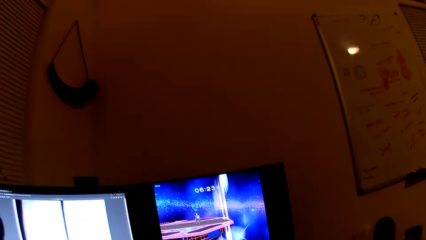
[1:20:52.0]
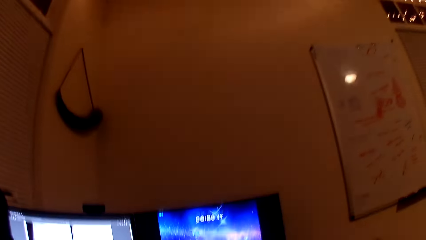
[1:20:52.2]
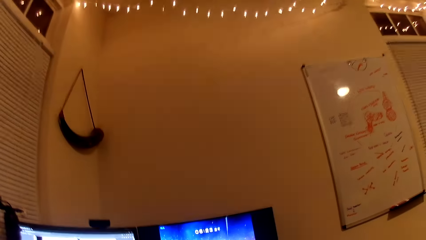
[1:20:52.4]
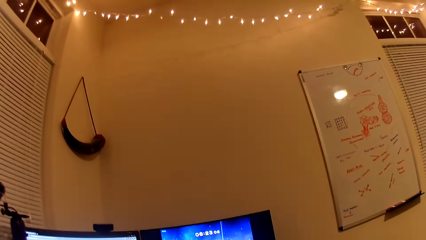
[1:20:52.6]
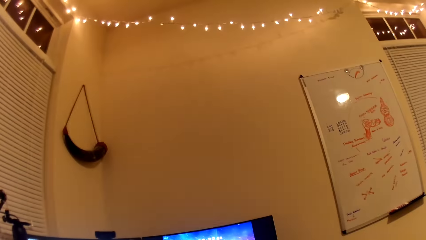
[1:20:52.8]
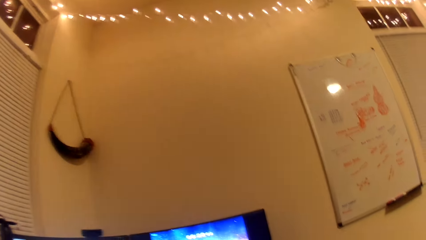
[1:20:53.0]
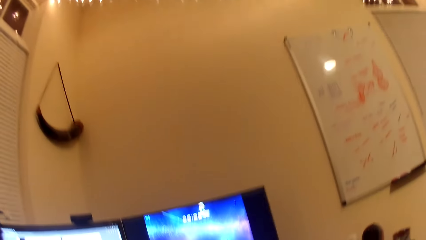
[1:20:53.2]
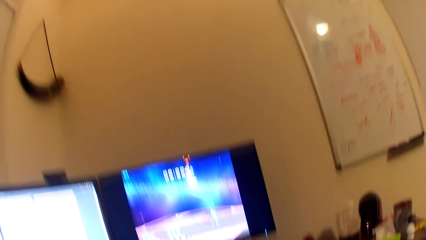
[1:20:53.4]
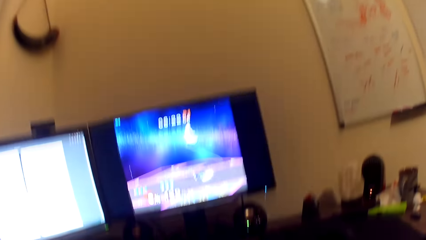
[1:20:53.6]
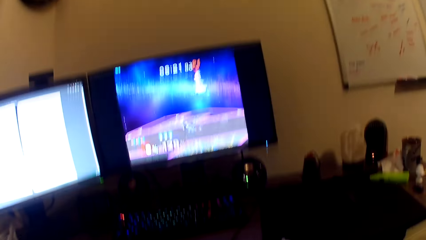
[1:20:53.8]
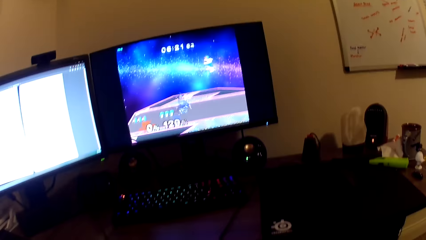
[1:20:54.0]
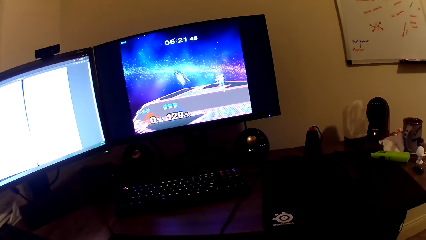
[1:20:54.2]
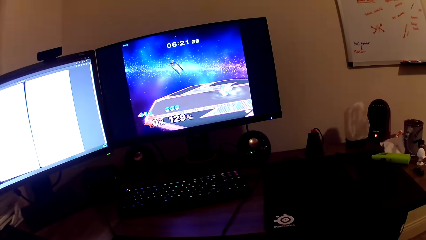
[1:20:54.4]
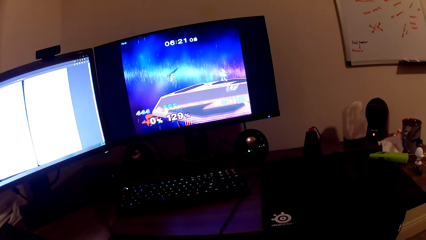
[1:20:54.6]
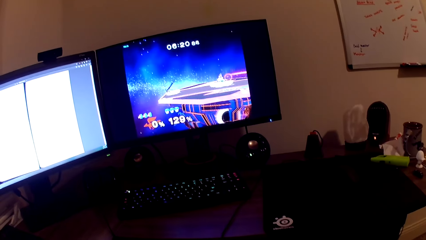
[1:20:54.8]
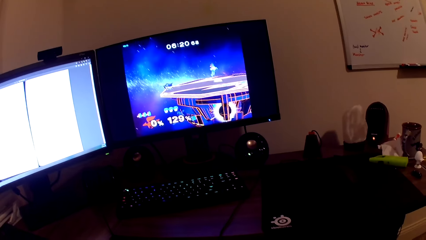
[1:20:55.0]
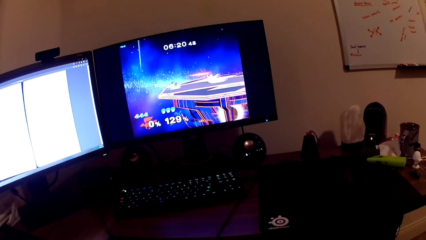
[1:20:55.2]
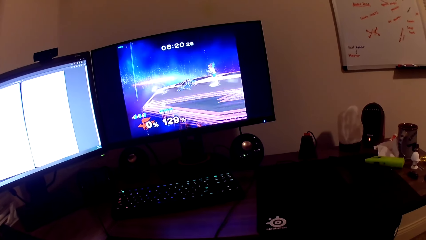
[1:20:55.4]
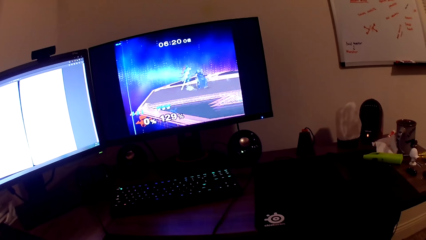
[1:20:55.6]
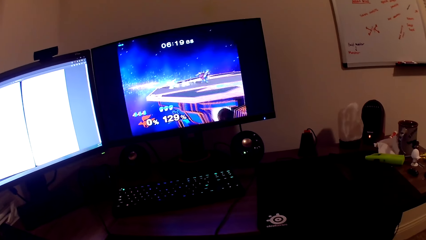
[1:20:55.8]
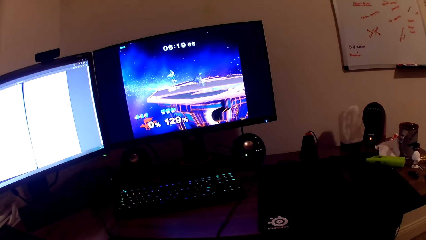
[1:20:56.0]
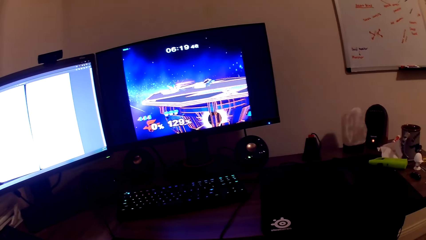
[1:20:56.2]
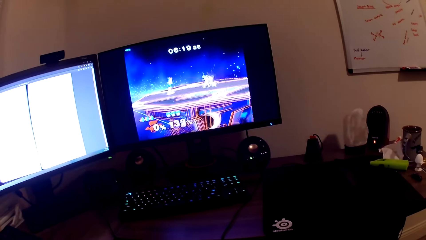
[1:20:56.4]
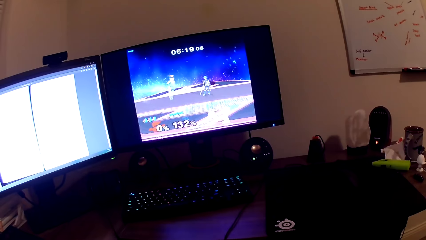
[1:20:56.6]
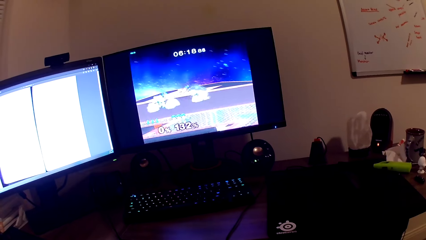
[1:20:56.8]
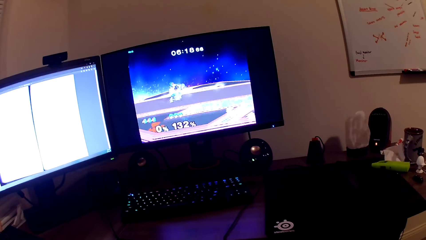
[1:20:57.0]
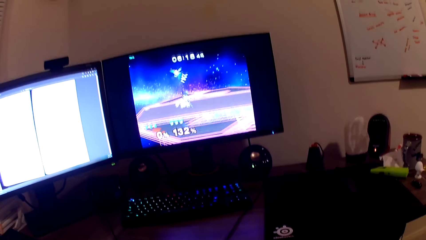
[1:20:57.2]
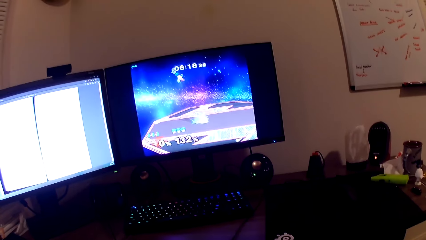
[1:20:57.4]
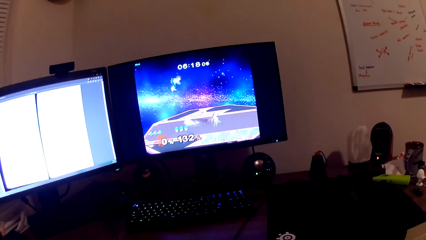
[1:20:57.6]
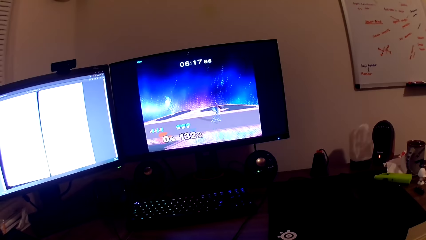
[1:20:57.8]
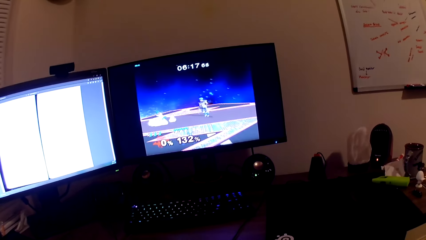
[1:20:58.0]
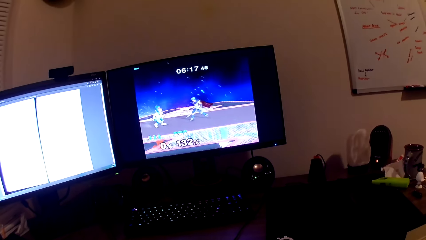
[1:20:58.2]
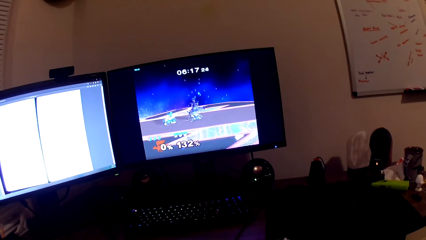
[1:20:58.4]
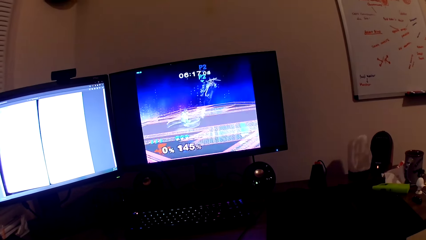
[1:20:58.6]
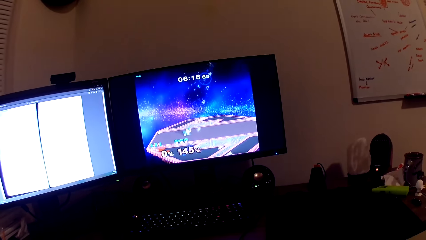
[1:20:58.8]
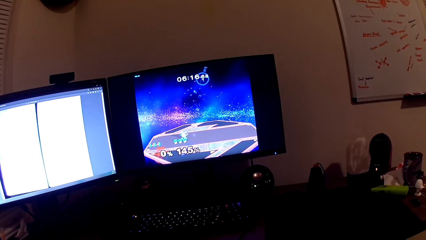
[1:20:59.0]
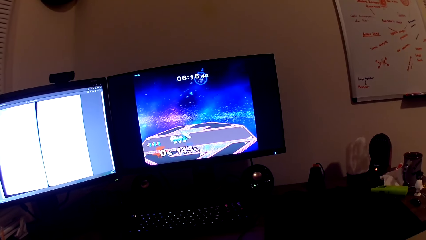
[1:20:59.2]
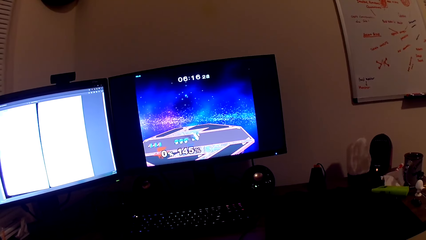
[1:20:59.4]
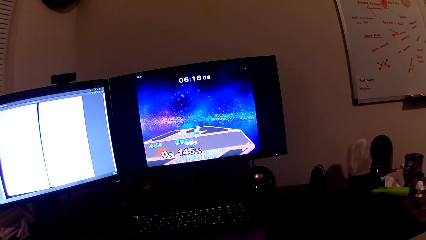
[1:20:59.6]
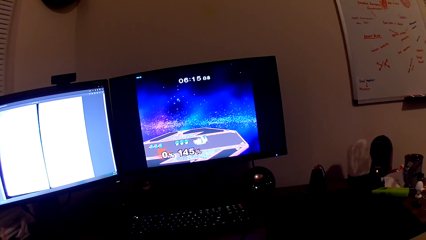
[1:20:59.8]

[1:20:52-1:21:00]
The camera wearer looks at the wall of the room. They play the game in the screen with a PlayStation controller.

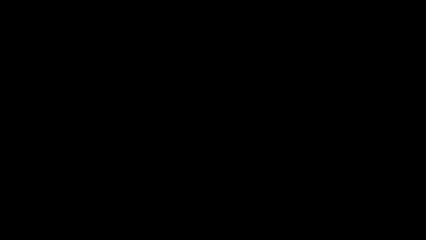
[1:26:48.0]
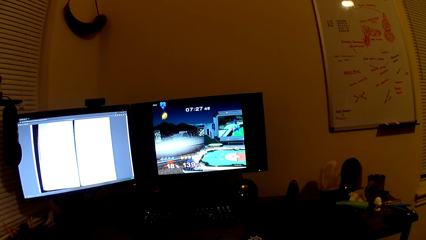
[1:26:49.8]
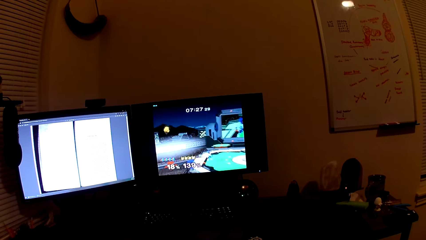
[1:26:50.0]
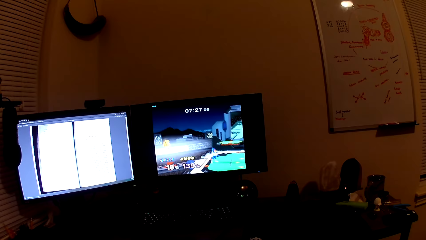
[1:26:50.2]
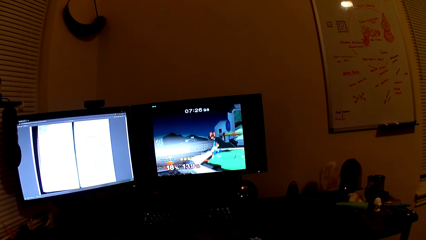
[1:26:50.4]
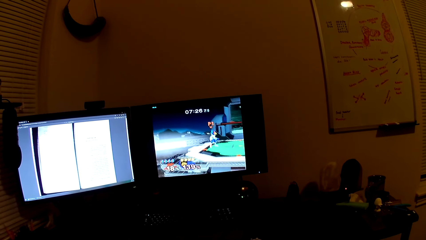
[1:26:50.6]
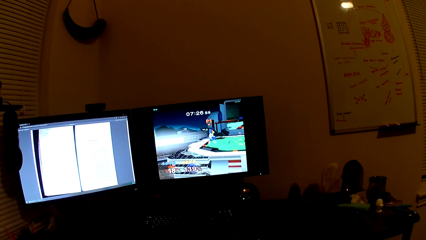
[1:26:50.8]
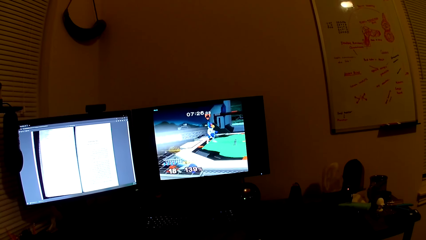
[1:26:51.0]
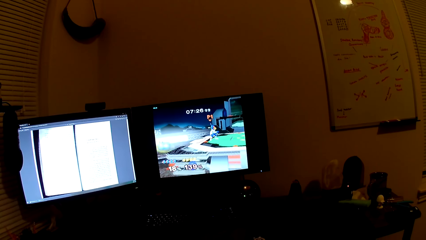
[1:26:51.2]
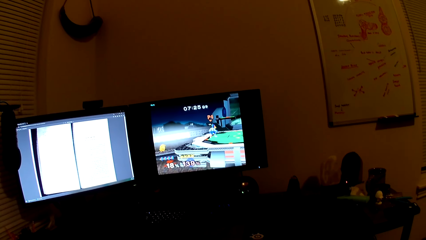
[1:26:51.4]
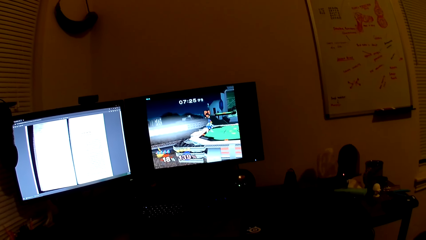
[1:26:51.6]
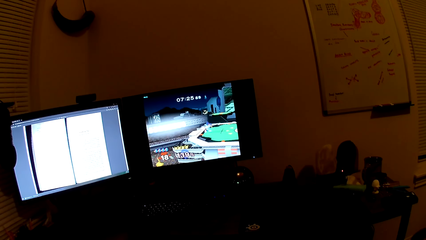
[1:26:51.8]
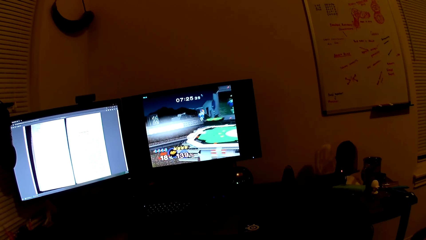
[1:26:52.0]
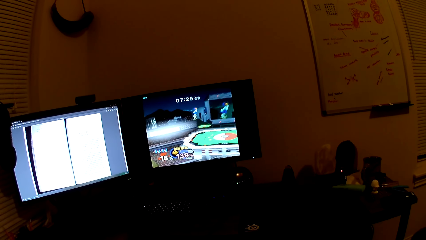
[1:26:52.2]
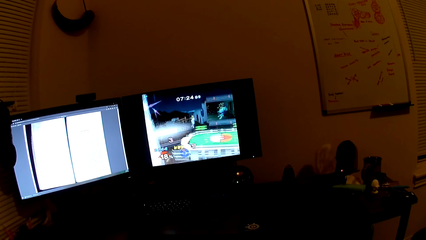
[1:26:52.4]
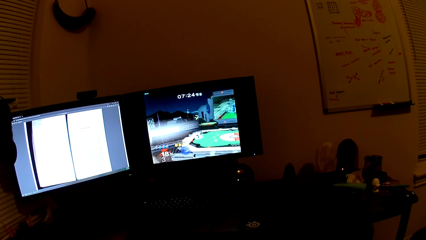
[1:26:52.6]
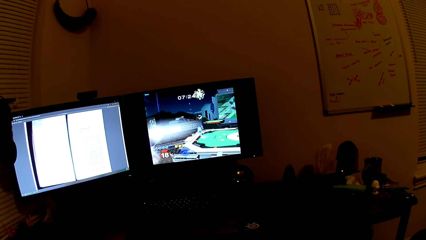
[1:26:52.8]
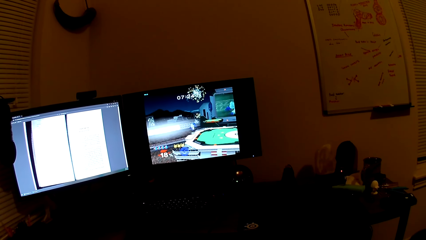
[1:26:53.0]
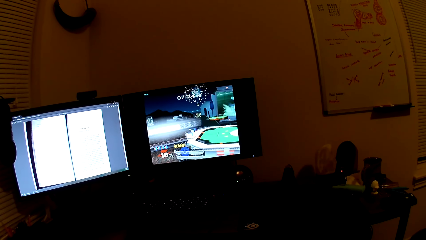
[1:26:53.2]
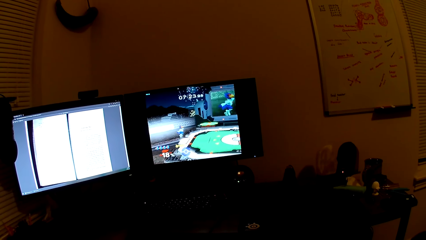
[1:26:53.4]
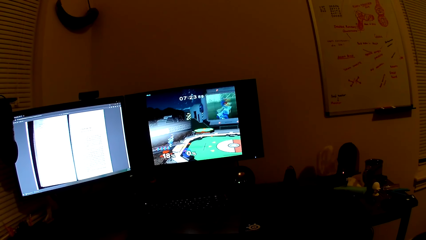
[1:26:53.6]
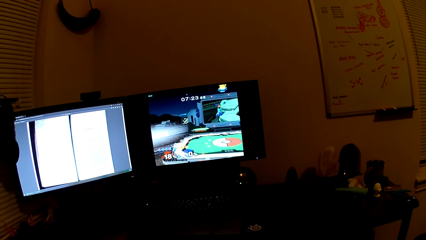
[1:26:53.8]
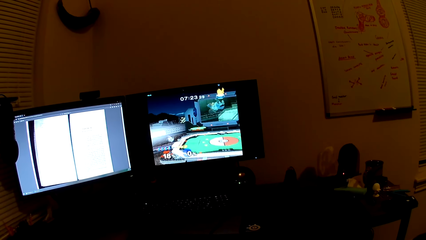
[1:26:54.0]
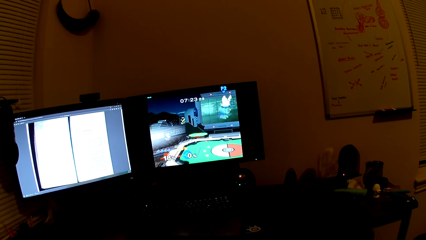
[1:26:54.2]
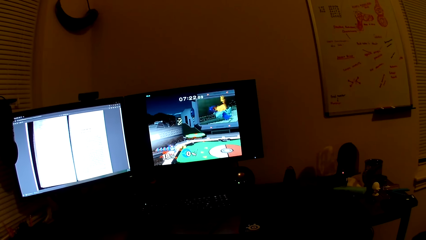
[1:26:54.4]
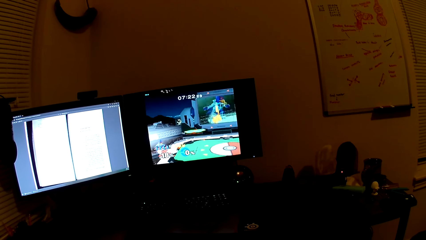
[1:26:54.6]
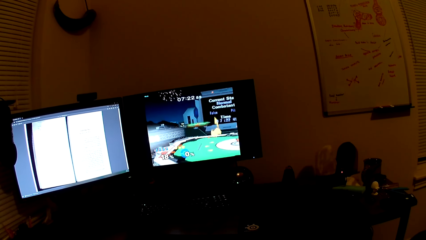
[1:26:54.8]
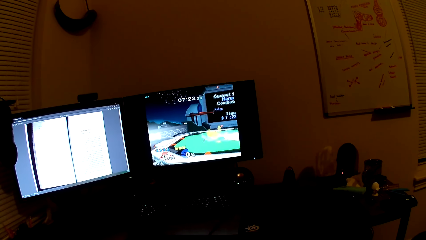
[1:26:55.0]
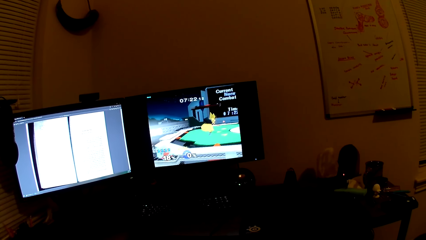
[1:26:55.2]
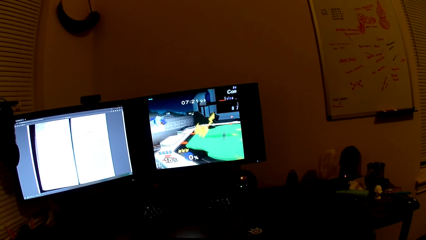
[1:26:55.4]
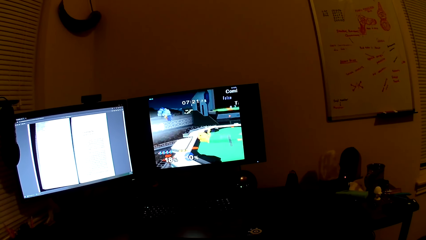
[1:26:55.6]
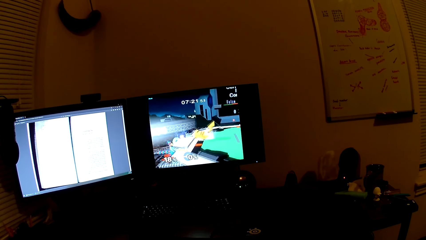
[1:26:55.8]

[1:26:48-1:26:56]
The camera wearer watches a video game on a television. They play the video game on a computer.
